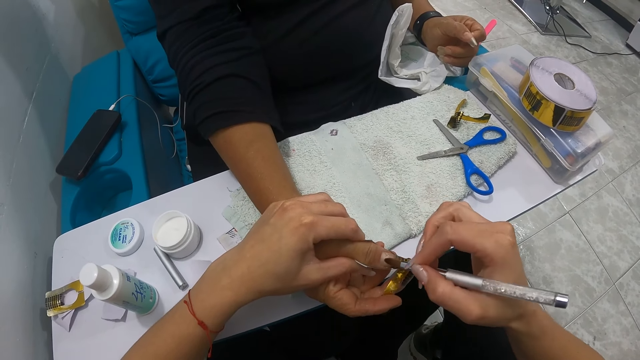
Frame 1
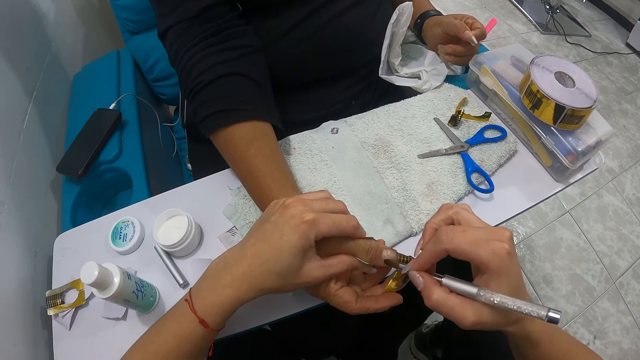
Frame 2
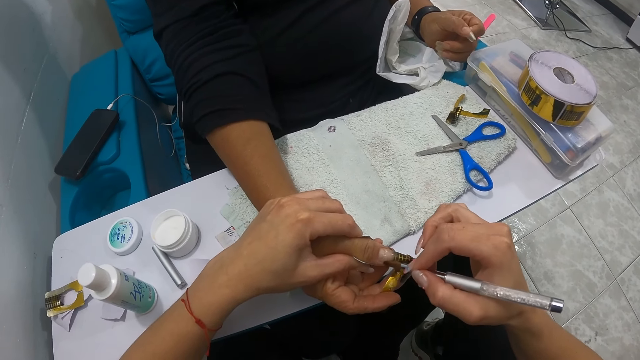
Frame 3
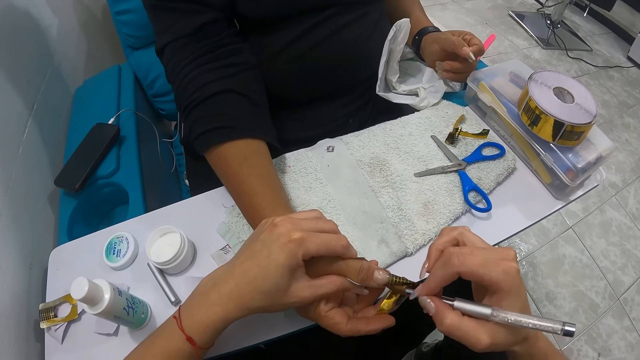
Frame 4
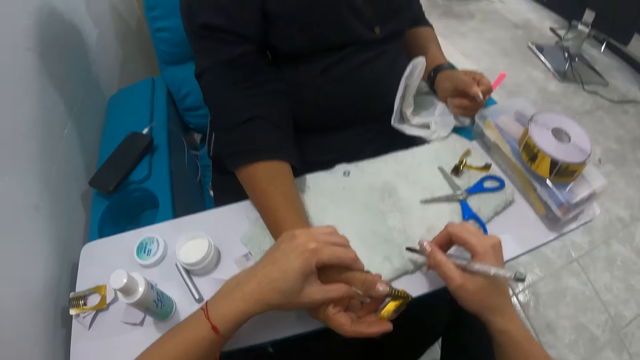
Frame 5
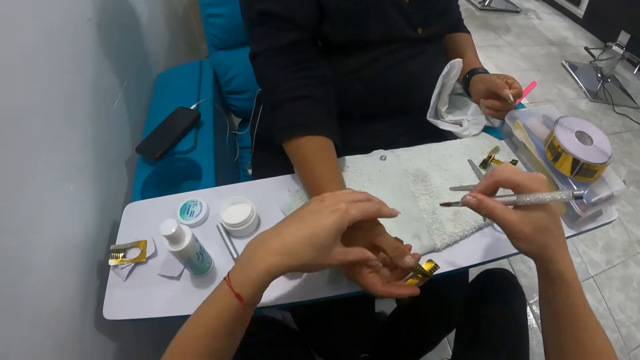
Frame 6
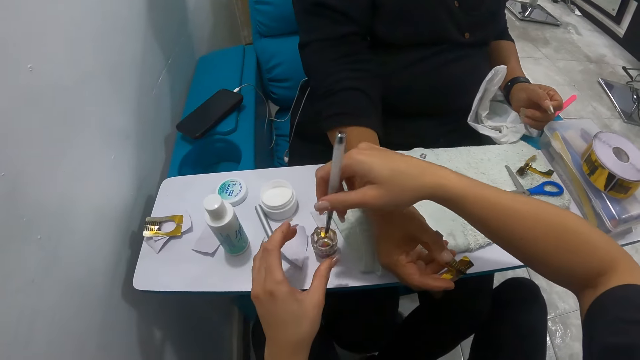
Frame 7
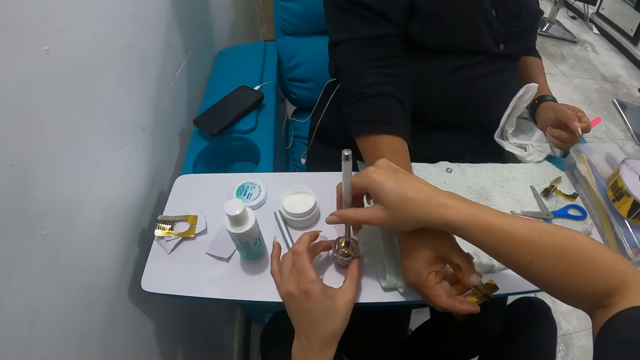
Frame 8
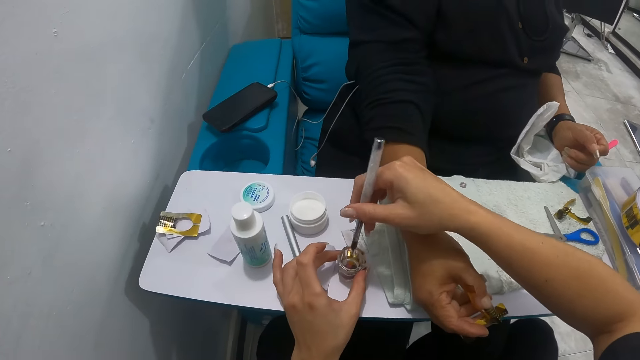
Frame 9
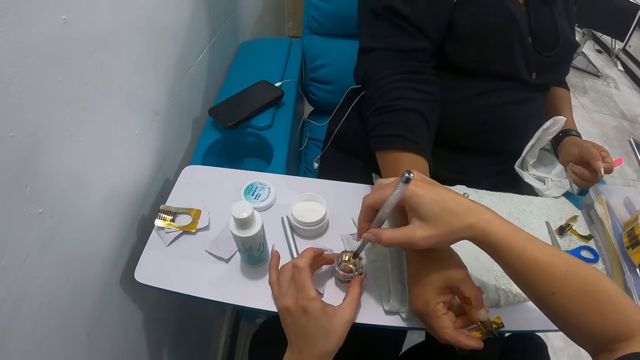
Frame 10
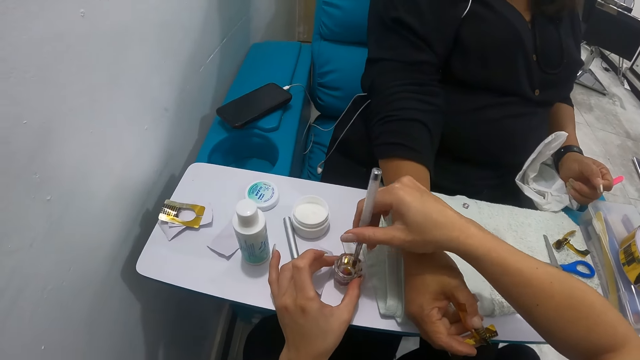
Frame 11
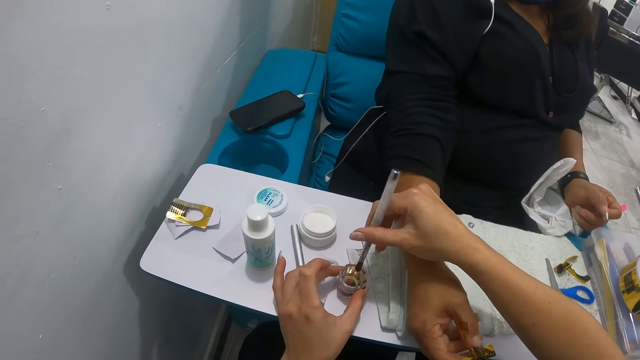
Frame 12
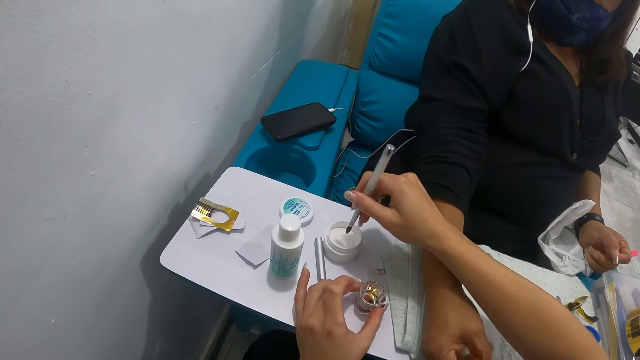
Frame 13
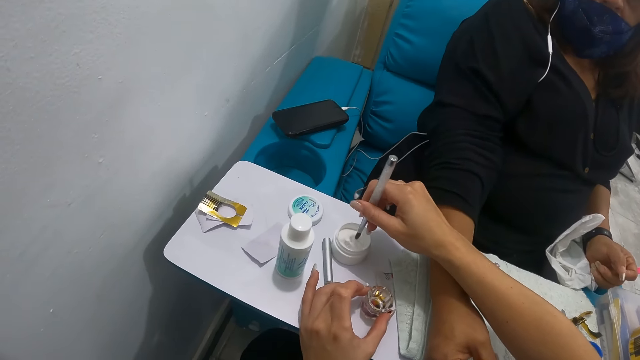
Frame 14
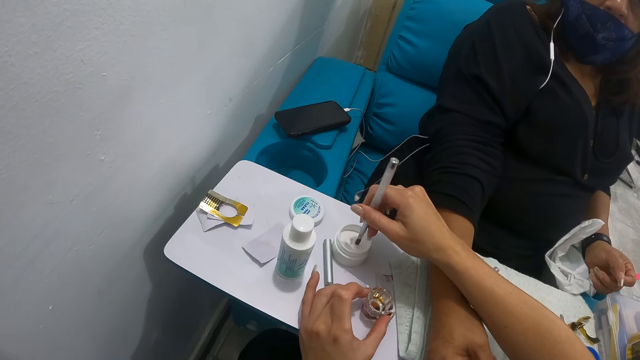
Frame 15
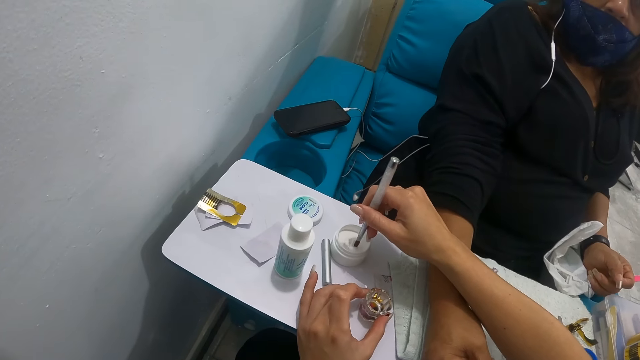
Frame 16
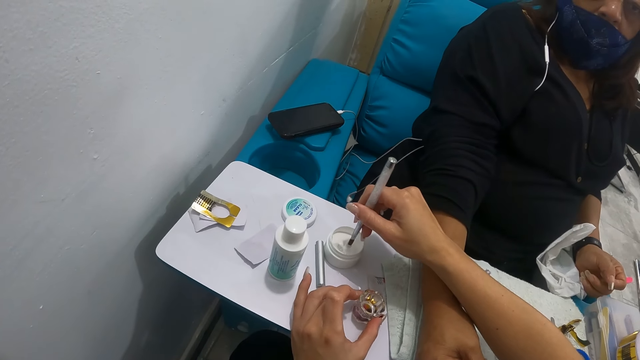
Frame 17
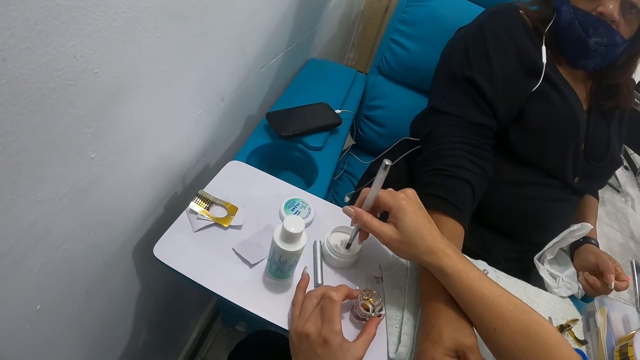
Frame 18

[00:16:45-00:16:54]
The camera wearer cleans the nail brush in her right hand on the towel on the table. She takes some liquid monomer in the container in her left hand with the nail brush in her right hand. She holds the container on the table with her left hand. She rinses the brush. She removes something from the brush. She dips the brush in the nail polish. She takes some nail powder from the nail powder container on the table with the nail brush in her right hand.

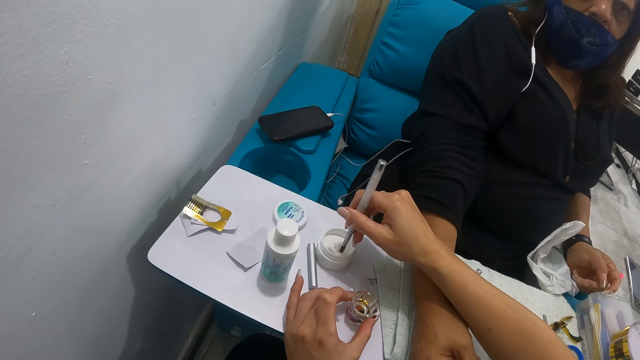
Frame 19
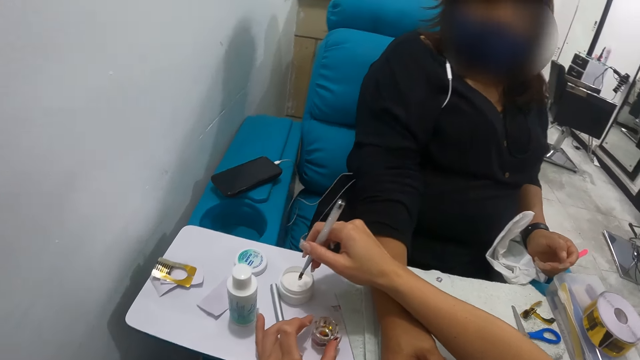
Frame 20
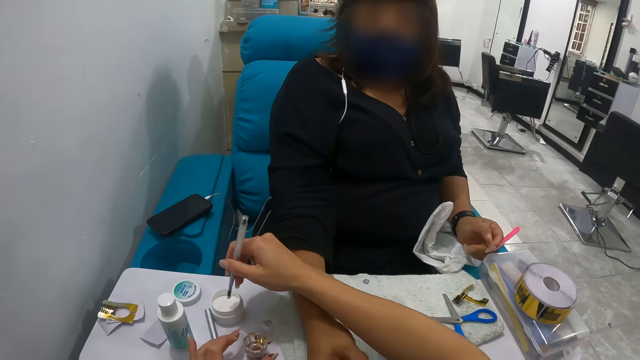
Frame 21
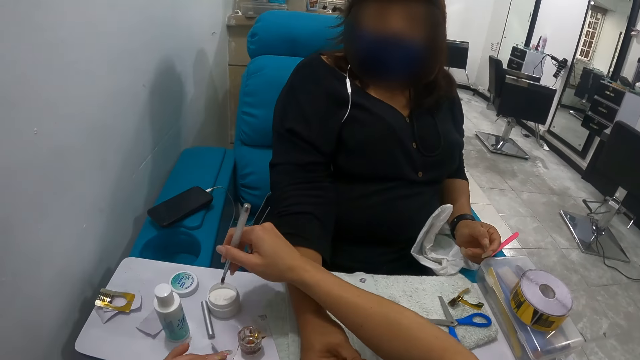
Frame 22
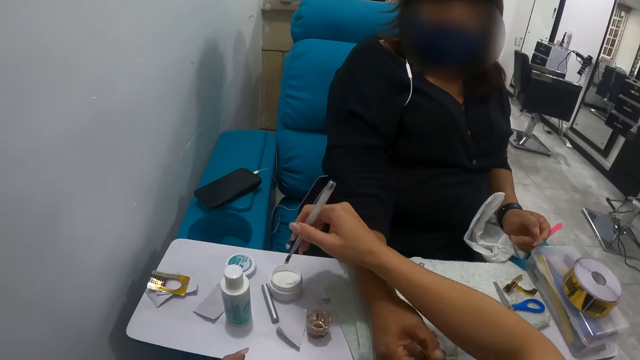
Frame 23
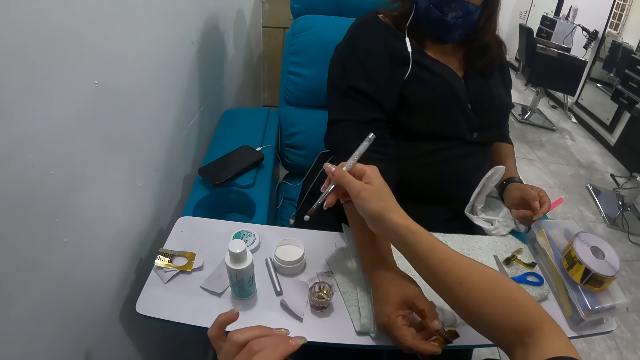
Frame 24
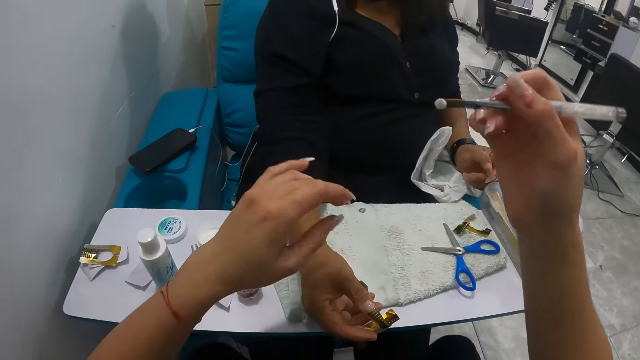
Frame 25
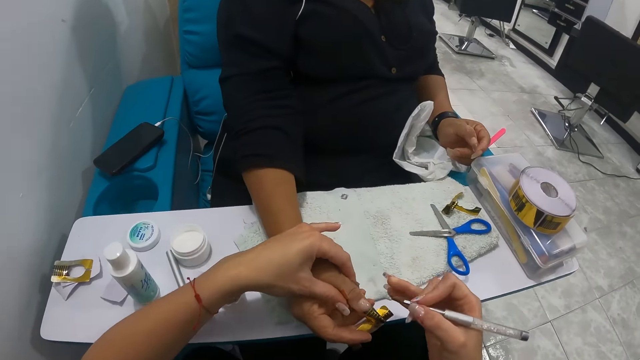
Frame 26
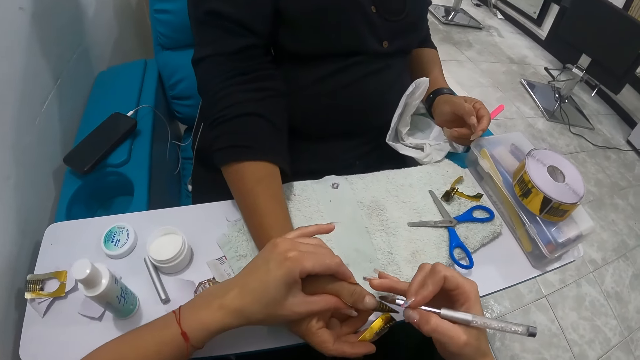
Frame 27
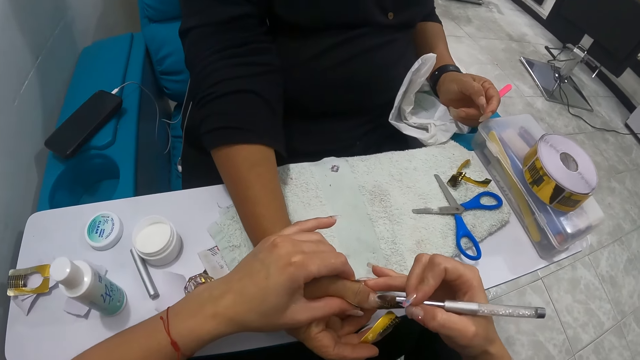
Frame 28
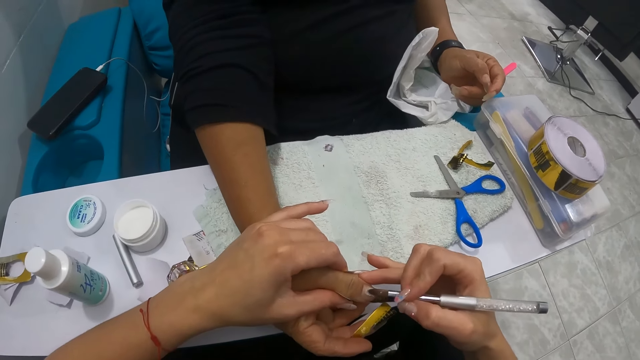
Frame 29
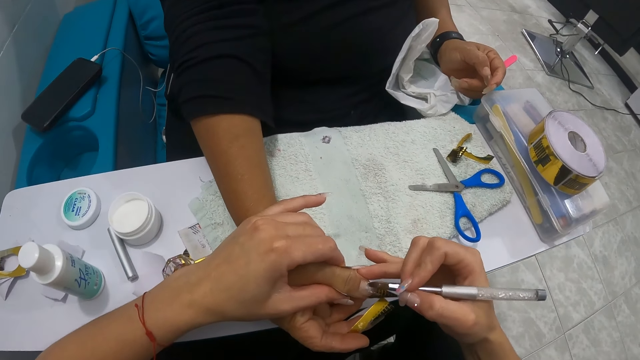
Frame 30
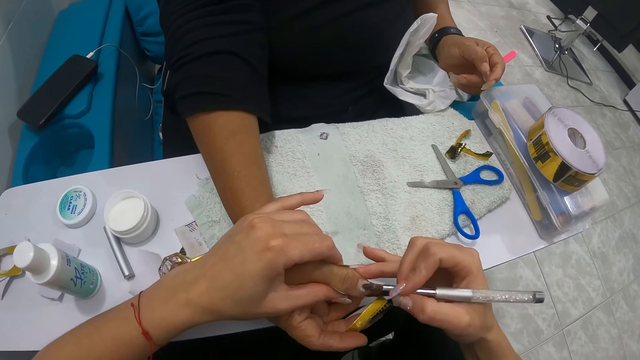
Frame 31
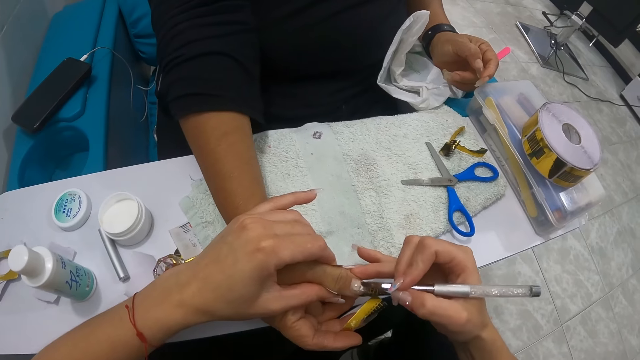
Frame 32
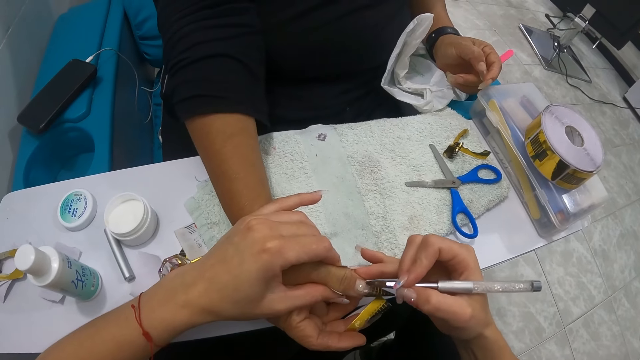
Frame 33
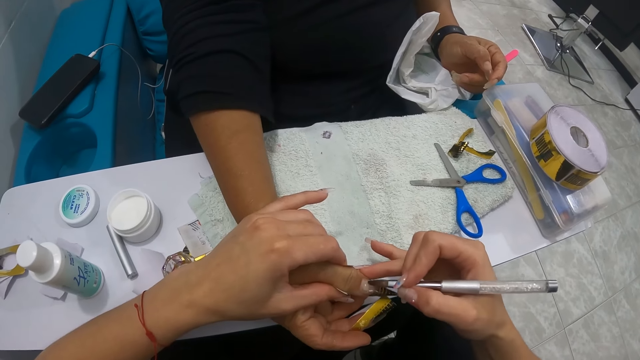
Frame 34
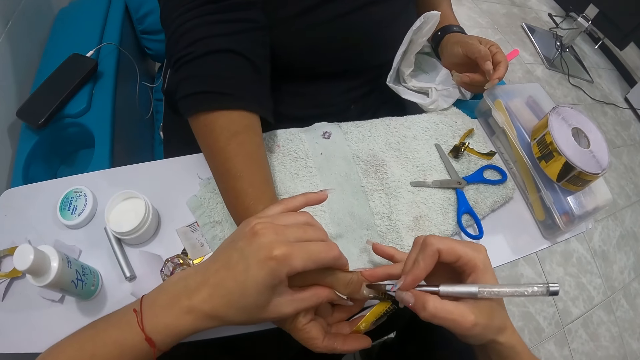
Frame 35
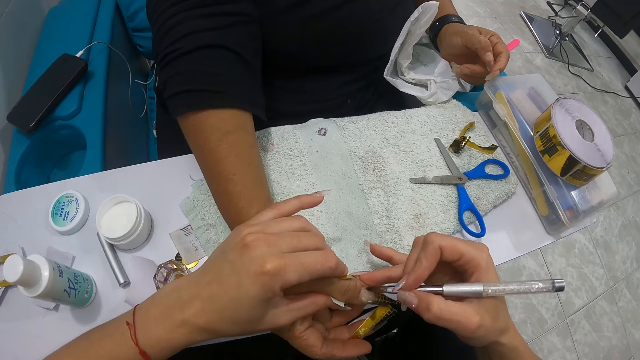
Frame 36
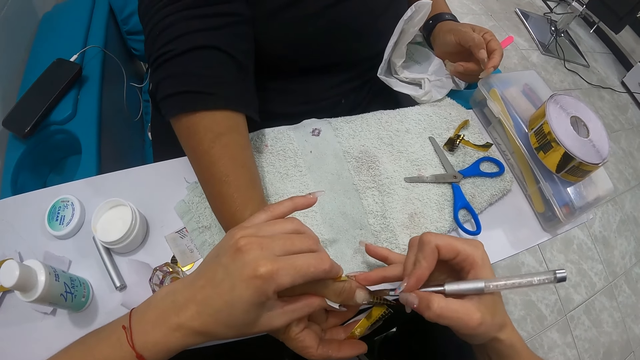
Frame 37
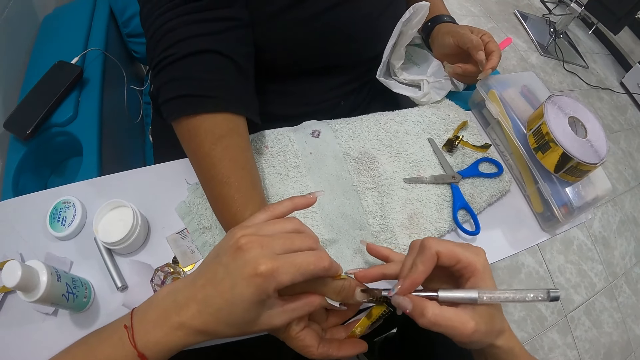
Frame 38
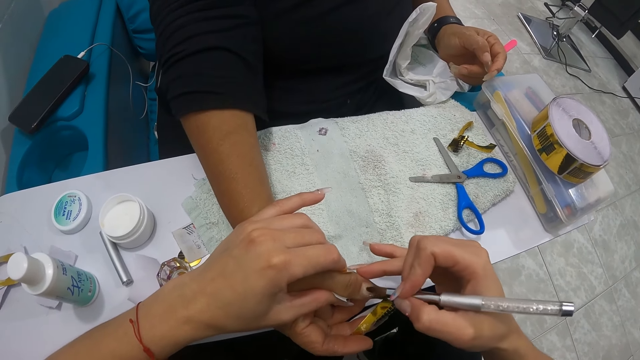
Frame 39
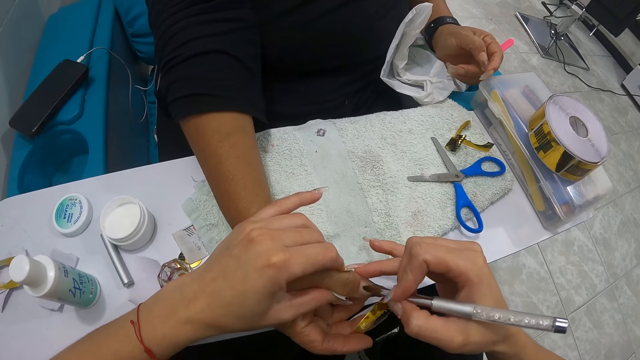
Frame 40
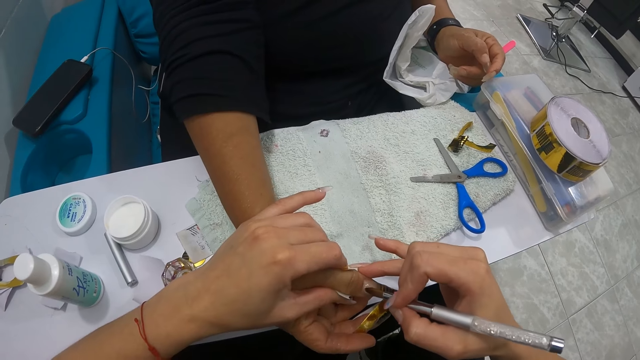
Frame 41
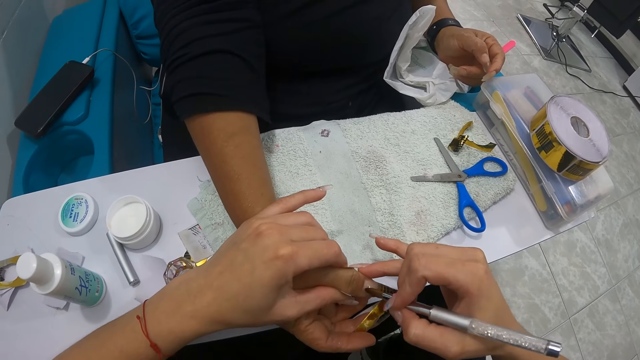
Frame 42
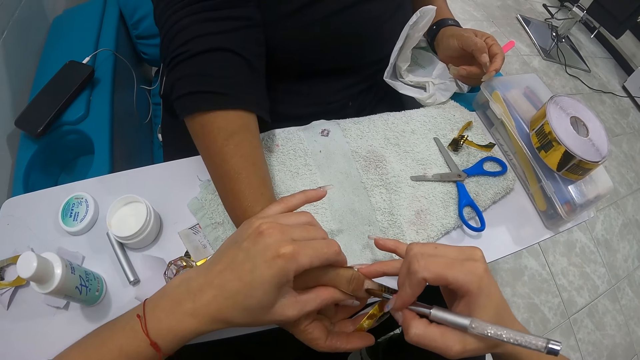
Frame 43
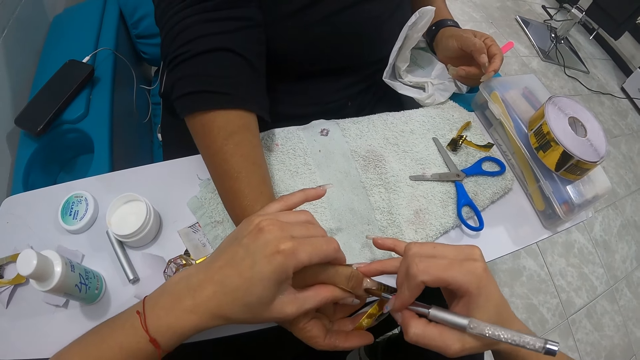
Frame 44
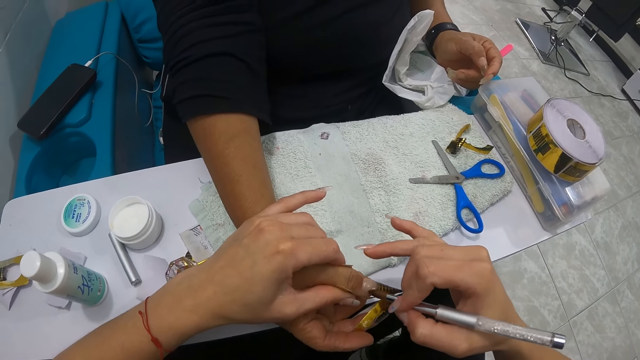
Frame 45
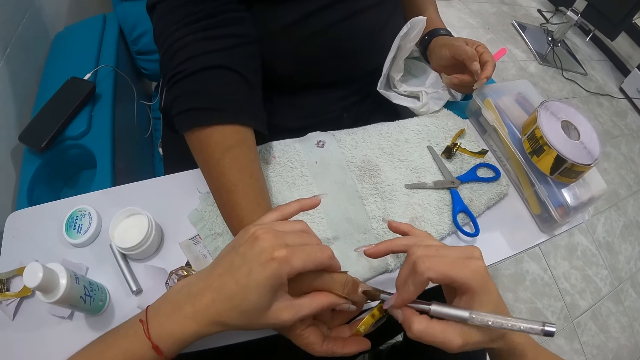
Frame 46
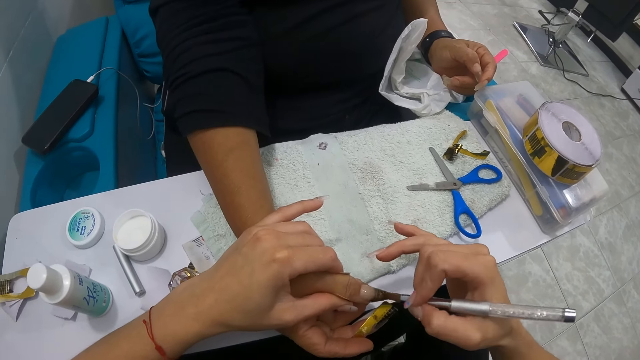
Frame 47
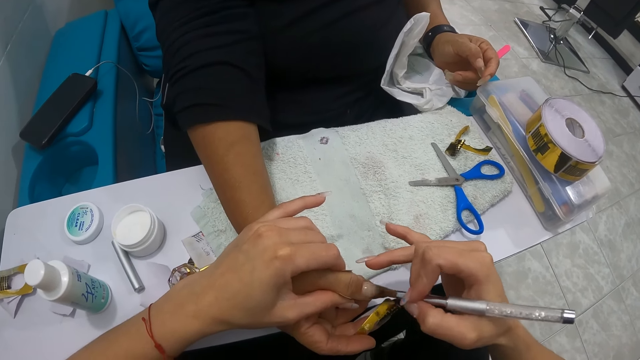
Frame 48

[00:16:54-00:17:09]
The camera wearer removes the brush from the nail polish and shakes the nail art brush. She holds the right thumb of the woman with her left hand. She applies the nail powder on the right thumb of the woman in her left hand with the nail brush in her right hand.
